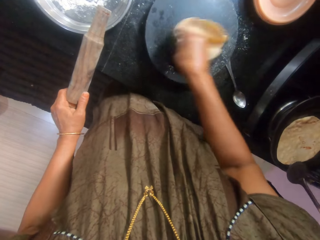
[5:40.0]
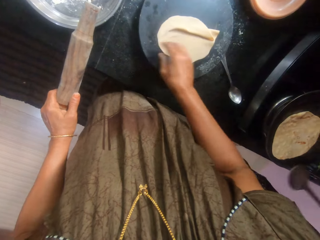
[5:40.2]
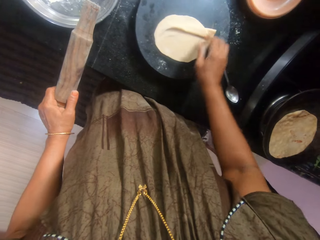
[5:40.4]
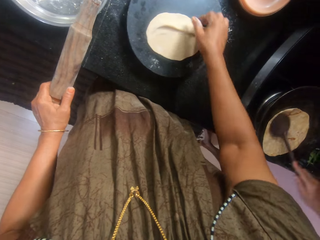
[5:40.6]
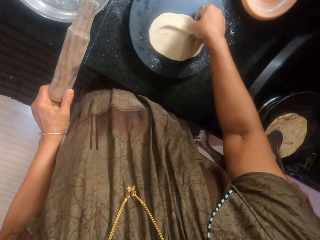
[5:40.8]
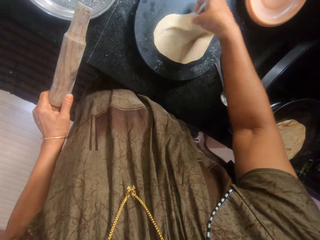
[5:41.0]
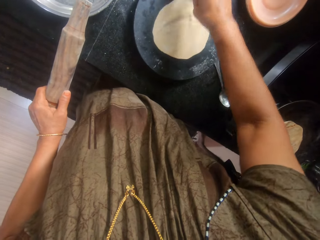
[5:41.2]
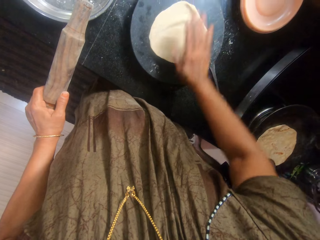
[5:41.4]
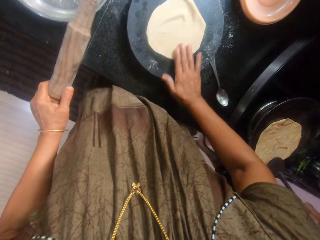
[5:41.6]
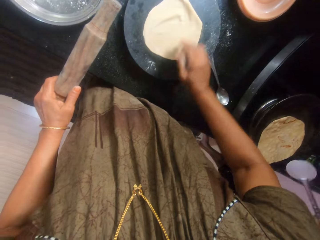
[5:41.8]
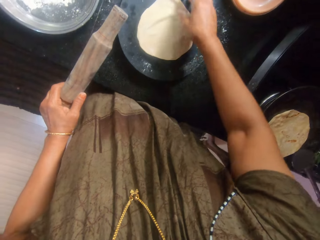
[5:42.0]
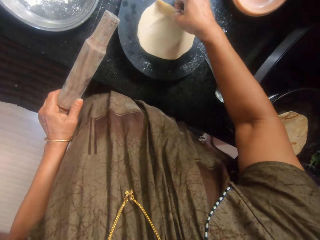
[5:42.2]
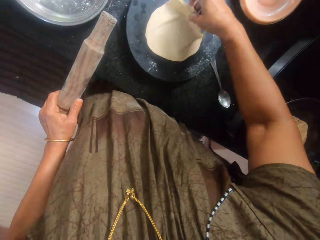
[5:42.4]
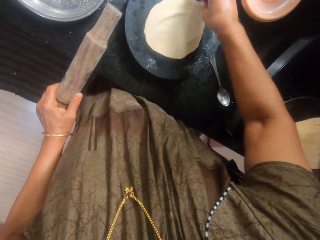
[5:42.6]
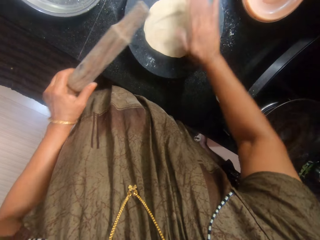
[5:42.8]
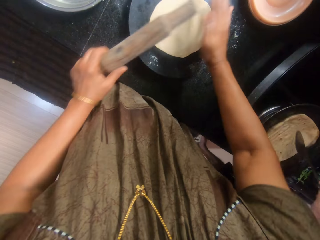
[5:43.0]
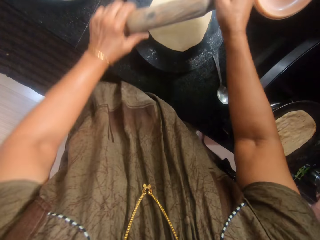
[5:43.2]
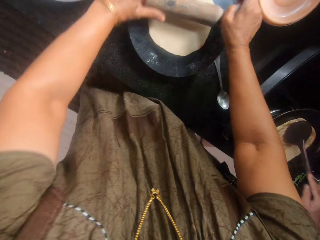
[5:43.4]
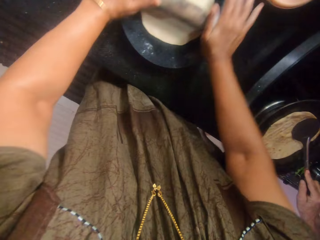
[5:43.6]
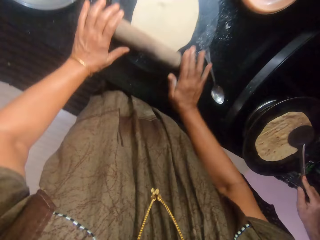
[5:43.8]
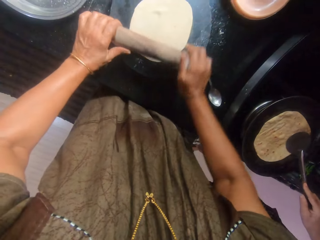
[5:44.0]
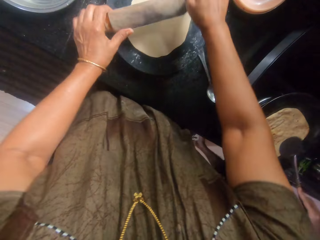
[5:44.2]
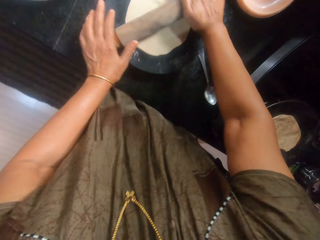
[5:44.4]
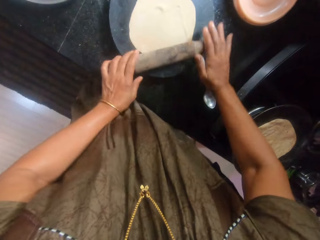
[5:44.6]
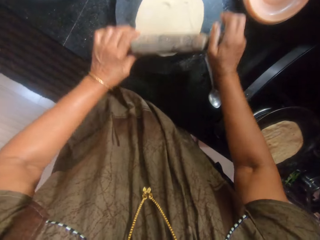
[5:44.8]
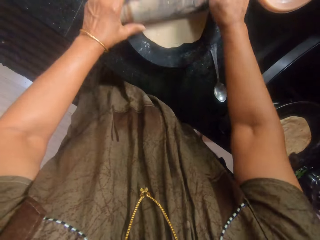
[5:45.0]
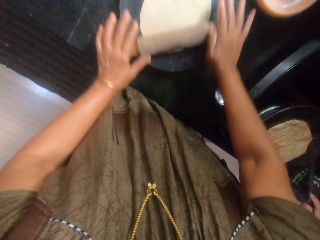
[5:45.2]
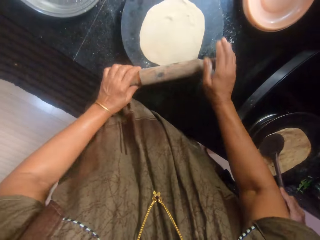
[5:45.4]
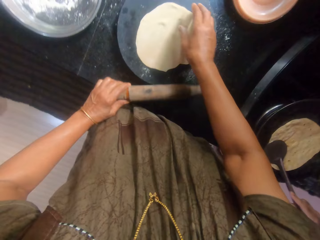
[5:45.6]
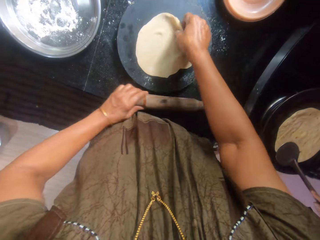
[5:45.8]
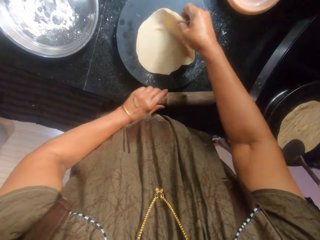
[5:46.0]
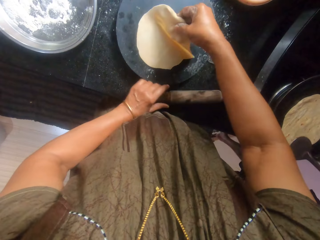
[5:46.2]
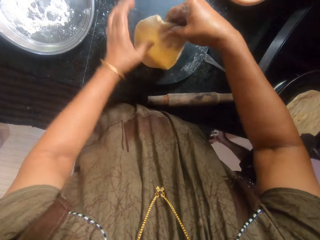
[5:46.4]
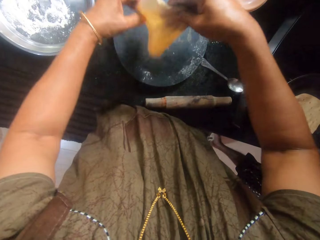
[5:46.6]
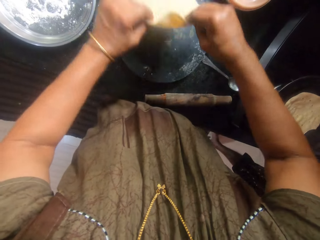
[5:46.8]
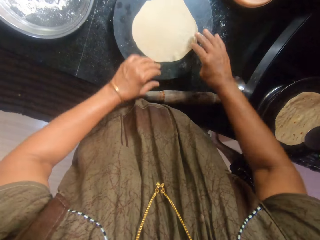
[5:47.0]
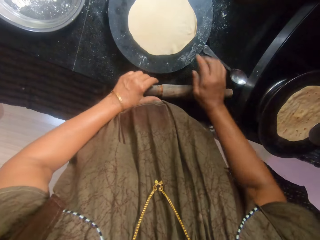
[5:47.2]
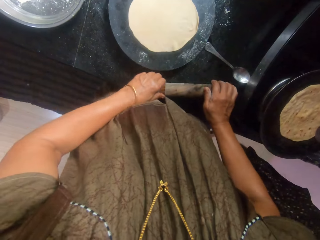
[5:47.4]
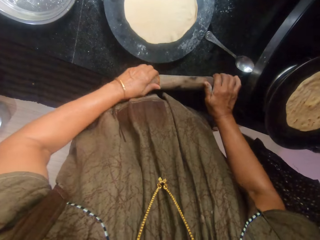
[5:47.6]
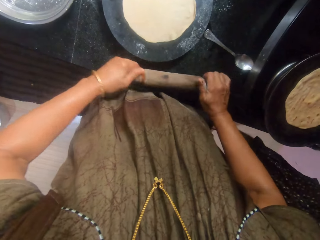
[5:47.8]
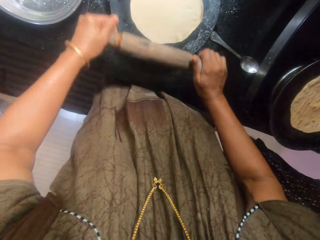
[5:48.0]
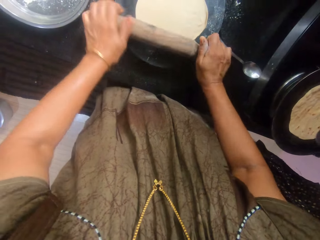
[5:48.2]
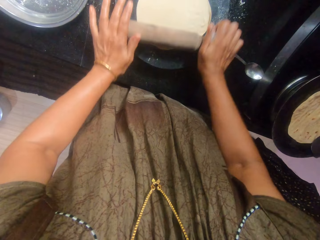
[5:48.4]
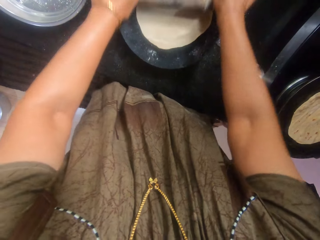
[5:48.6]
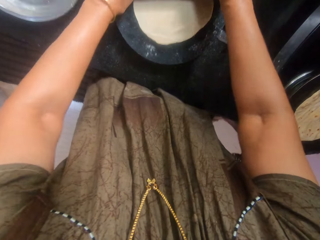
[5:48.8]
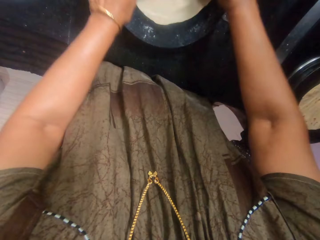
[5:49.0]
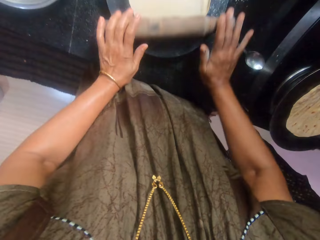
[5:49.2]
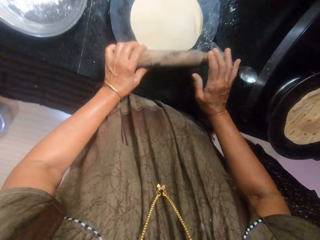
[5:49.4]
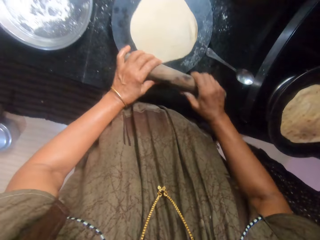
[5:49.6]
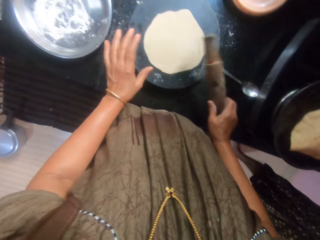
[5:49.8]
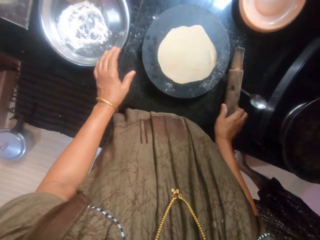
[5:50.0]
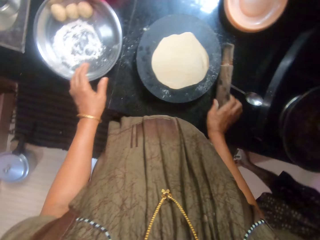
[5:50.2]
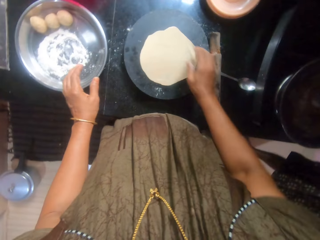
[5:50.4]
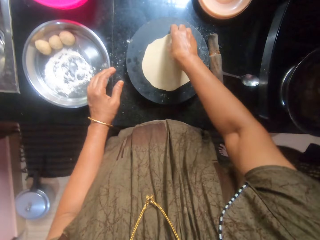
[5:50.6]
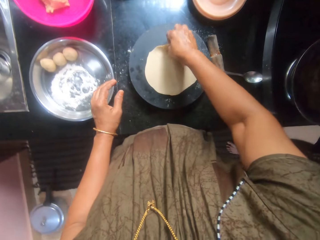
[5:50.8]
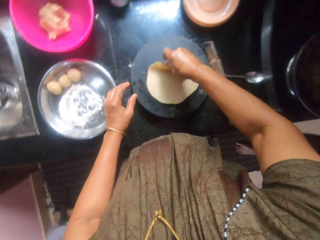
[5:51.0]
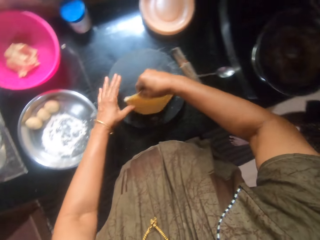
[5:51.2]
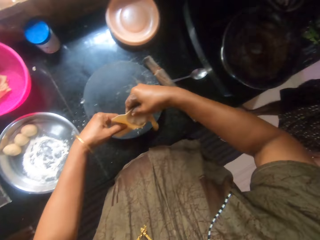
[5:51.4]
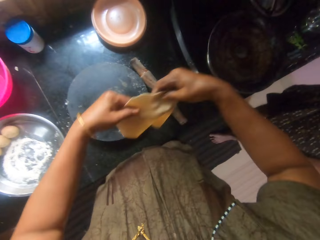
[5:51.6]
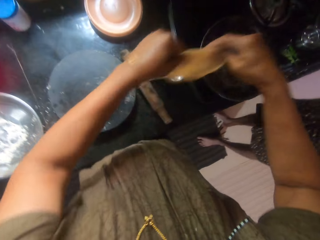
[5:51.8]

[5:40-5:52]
The camera wearer straightens the dough. A woman flips the dough inside the pan with the spoon. The camera wearer flattens the dough with the wooden rolling pin. They drop the rolling pin on the countertop. They turn the dough upside down. They pick the rolling pin from the countertop. They flatten the dough with the rolling pin. The woman picks the cooked dough from the pan with the spoon. The camera wearer picks the dough from the pastry board.

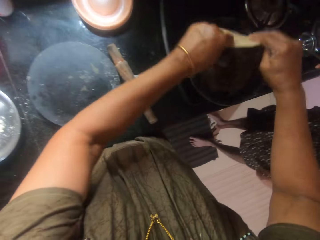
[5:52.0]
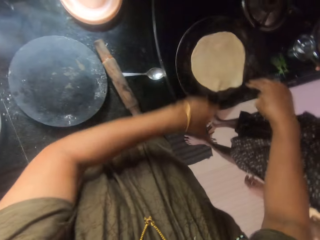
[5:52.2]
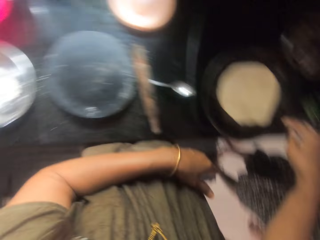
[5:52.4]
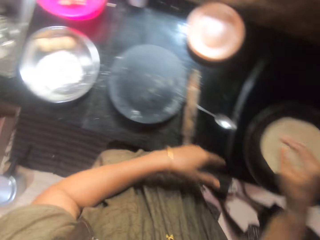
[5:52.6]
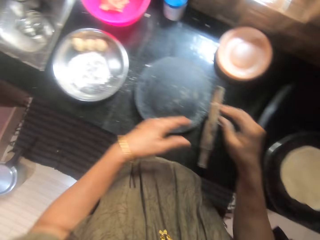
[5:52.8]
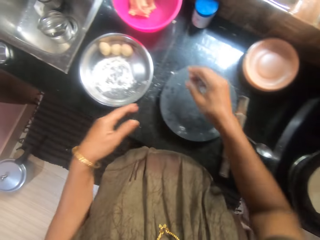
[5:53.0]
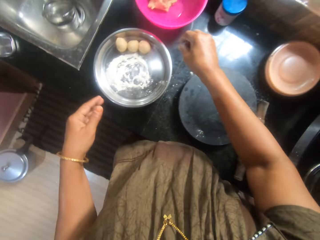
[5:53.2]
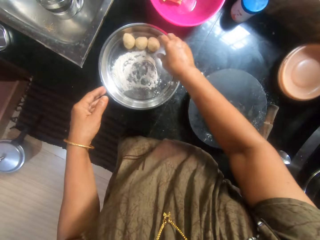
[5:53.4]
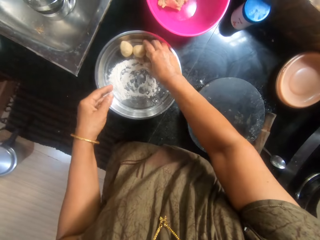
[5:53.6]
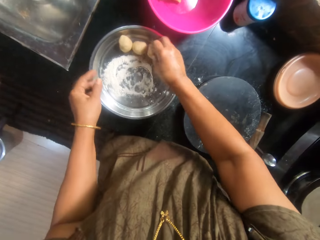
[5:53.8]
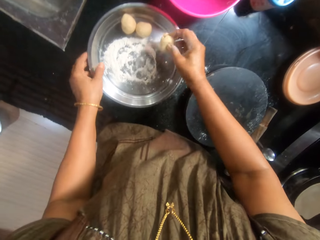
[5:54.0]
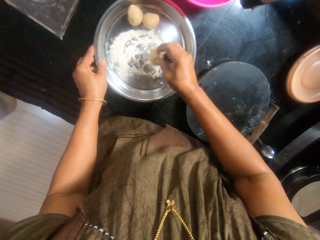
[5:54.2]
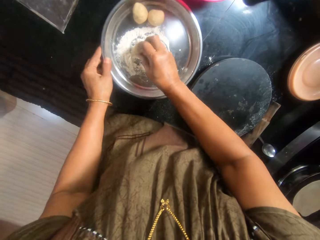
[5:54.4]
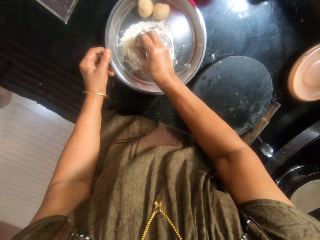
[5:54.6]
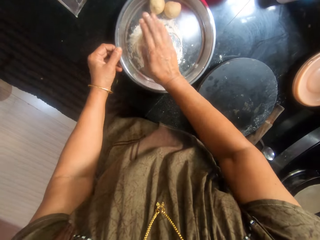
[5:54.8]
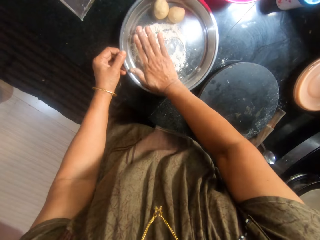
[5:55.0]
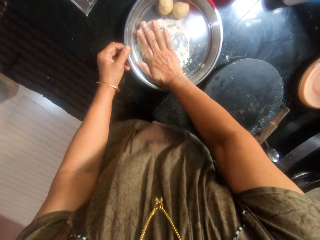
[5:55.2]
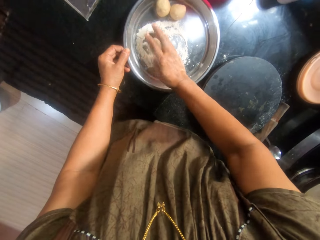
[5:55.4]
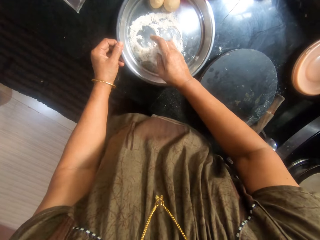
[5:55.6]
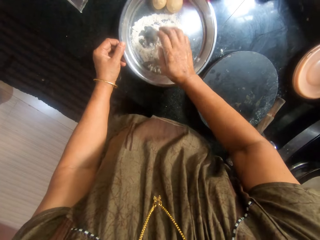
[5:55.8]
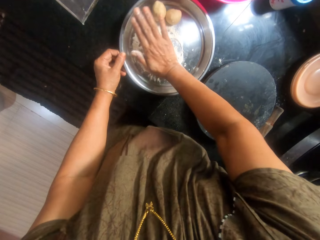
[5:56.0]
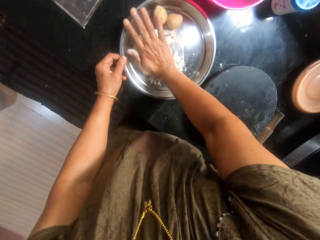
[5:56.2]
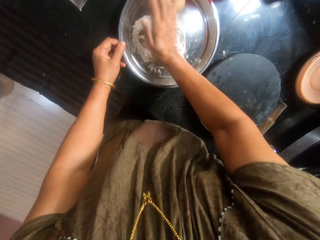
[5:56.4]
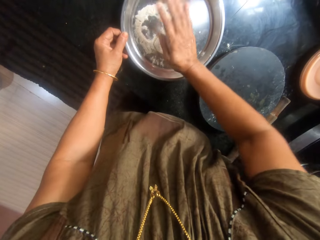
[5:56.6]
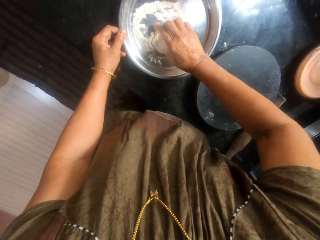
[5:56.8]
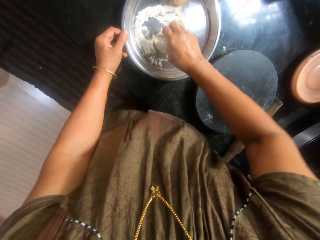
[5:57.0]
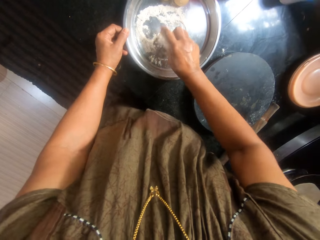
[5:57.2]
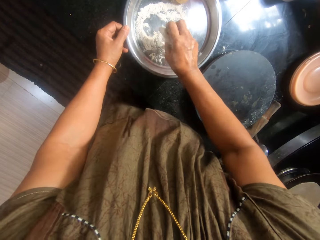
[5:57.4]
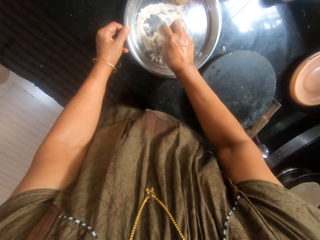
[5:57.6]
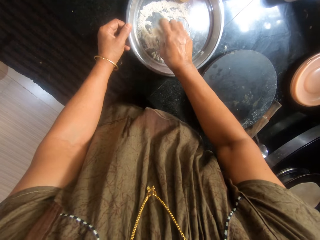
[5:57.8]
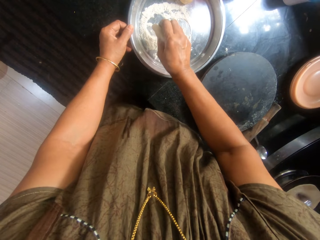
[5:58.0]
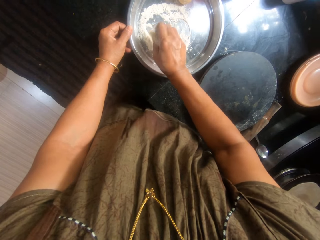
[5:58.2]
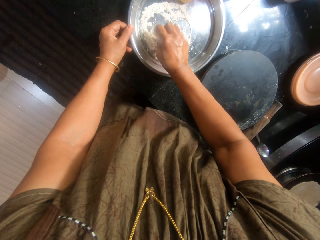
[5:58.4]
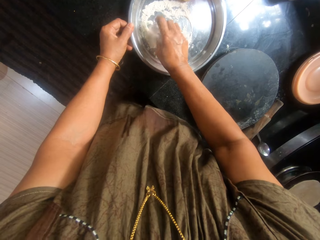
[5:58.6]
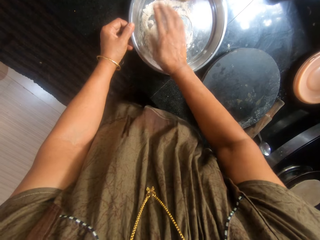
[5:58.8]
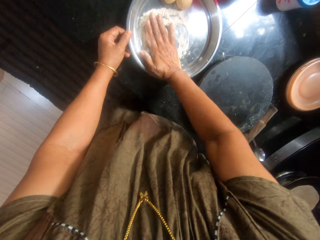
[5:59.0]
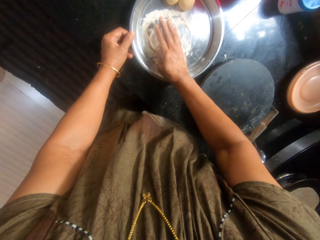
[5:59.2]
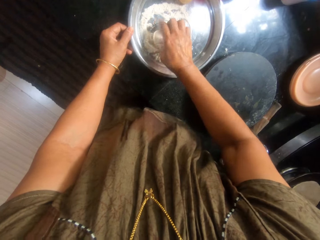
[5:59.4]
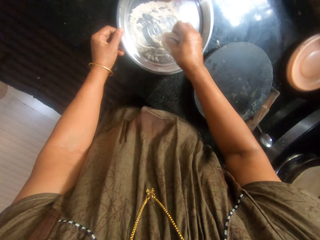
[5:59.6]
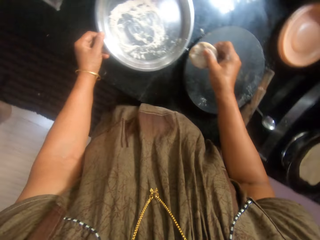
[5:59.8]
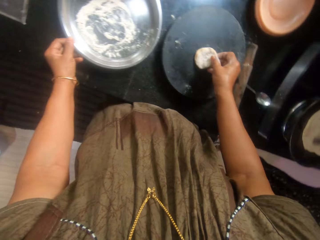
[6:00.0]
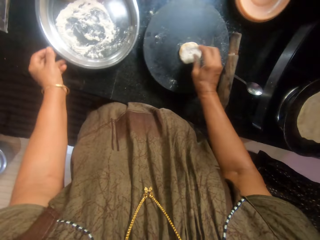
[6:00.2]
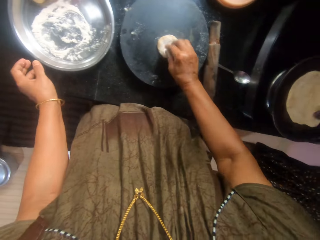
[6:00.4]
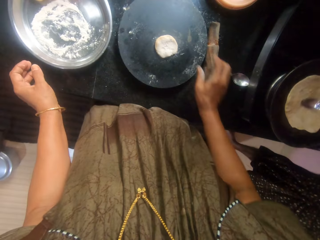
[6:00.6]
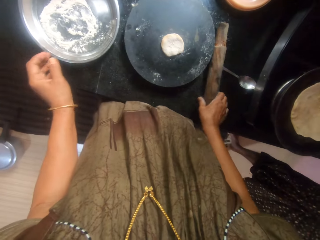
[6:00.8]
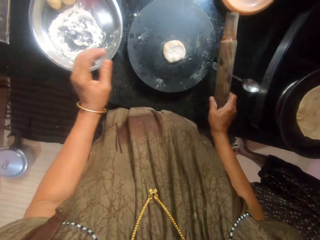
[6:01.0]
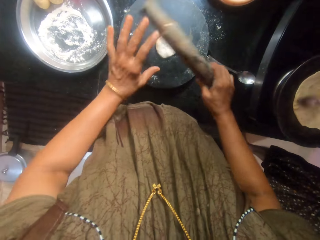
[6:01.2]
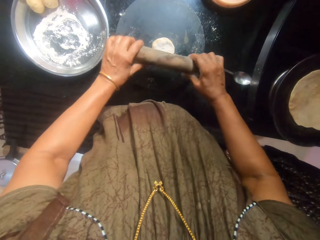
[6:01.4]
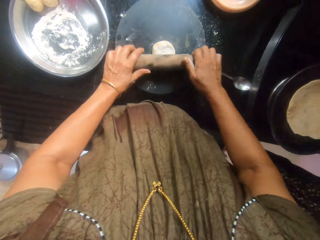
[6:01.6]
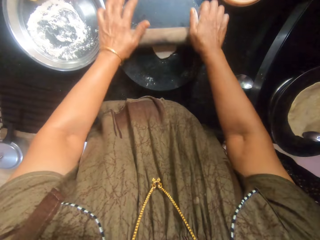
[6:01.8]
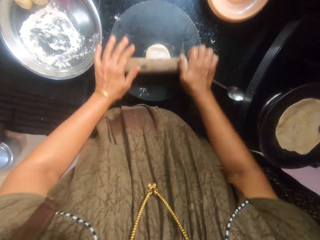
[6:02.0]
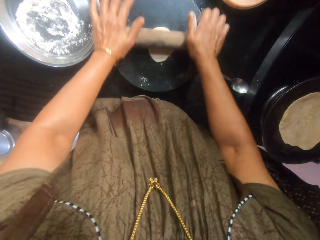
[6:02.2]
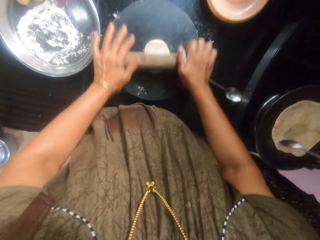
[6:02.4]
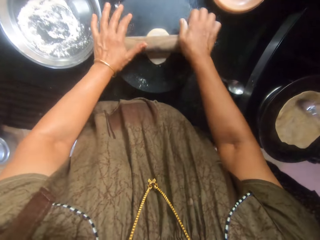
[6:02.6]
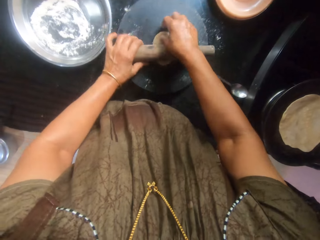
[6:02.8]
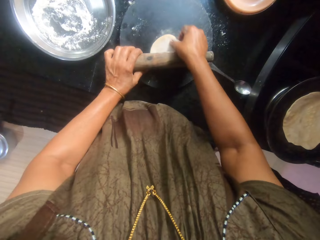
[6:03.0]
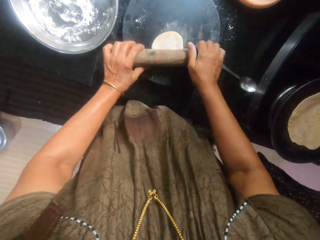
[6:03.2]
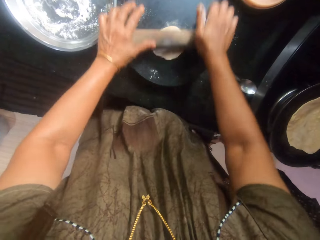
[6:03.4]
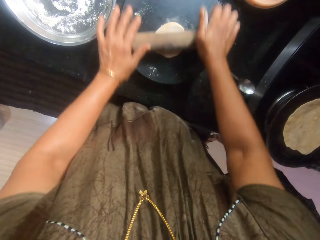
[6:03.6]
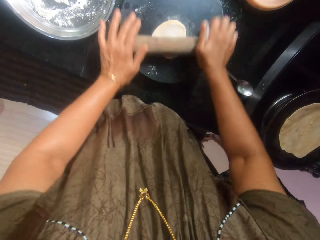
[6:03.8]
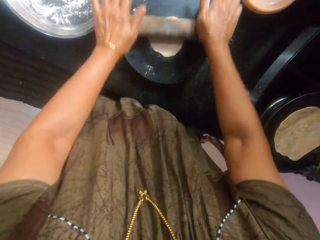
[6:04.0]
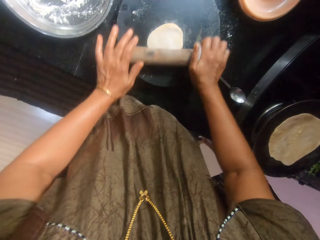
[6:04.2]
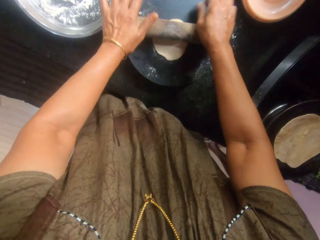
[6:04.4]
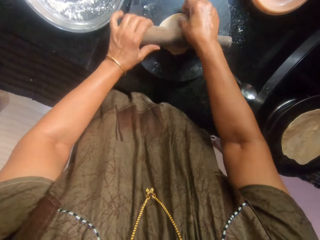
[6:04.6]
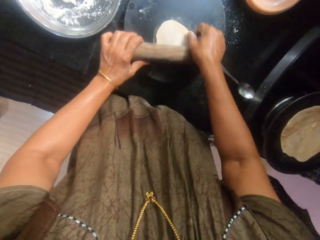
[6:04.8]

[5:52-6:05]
The camera wearer places the dough inside the pan. They pick another dough from the tray. They mix the dough with flour inside the tray. They press the dough on the flour. They rub oil on the dough inside the pan with the spoon. They drop the dough on the pastry board. They pick the rolling pin from the countertop. They flatten the dough with the wooden rolling pin. They rotate the dough. They flatten the dough with the rolling pin.
